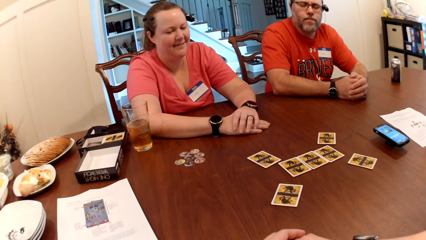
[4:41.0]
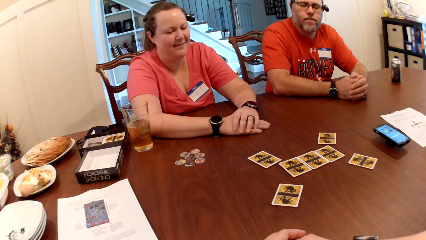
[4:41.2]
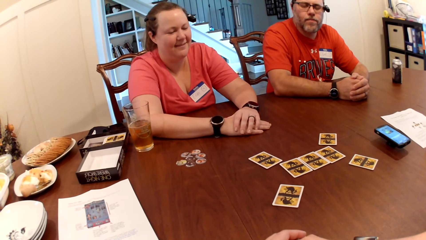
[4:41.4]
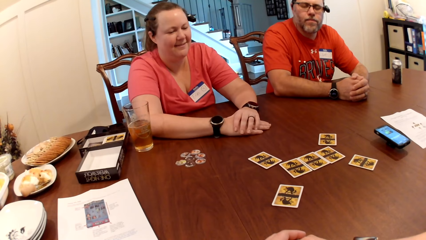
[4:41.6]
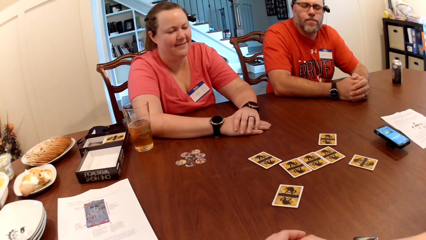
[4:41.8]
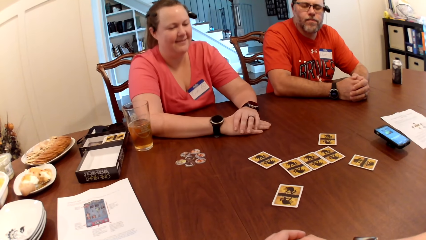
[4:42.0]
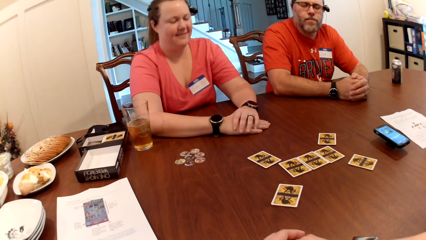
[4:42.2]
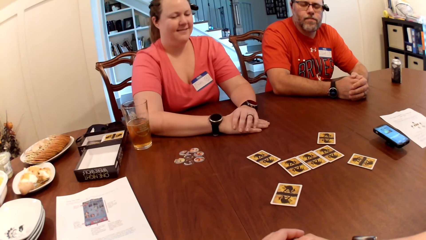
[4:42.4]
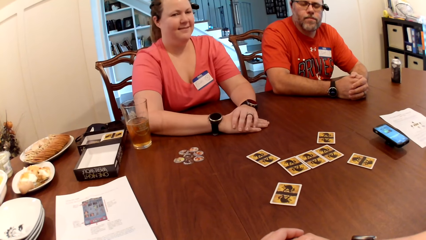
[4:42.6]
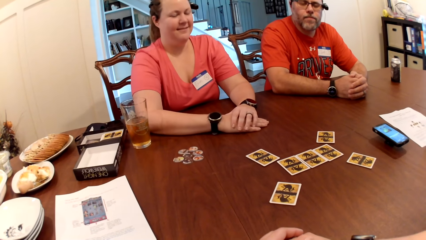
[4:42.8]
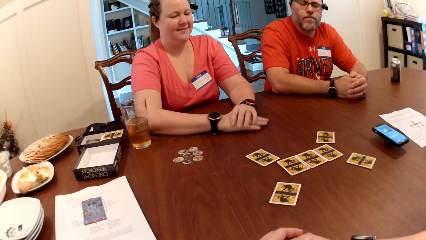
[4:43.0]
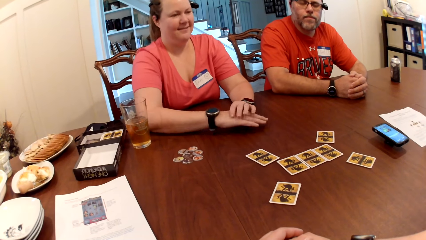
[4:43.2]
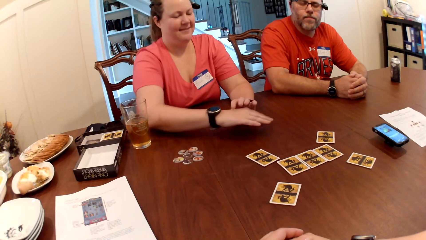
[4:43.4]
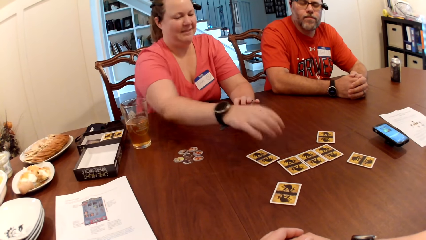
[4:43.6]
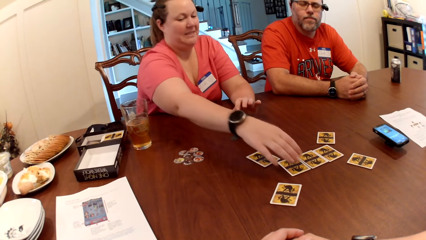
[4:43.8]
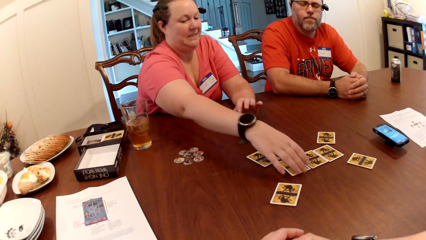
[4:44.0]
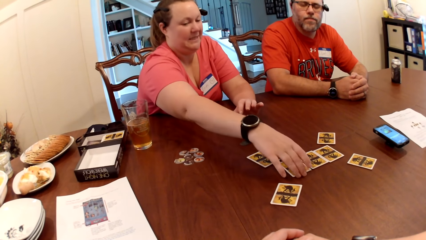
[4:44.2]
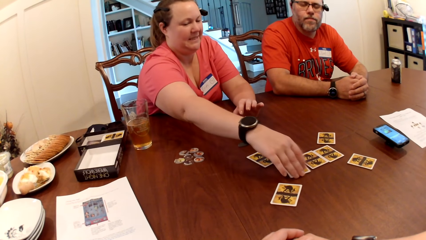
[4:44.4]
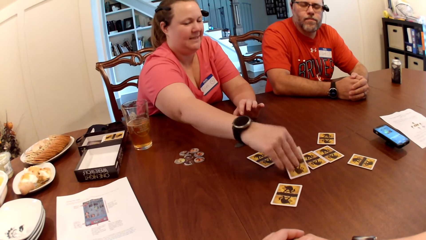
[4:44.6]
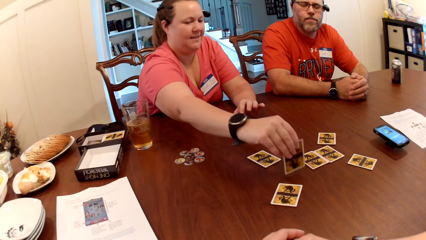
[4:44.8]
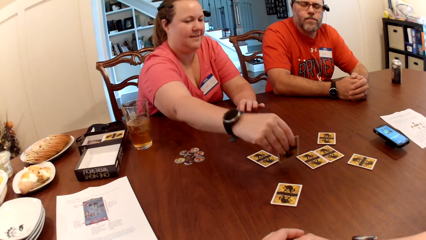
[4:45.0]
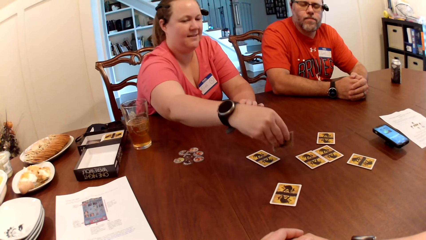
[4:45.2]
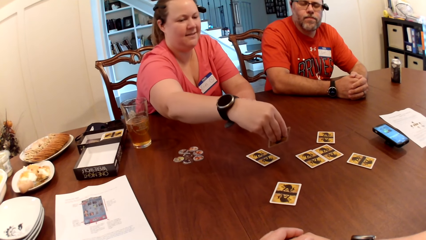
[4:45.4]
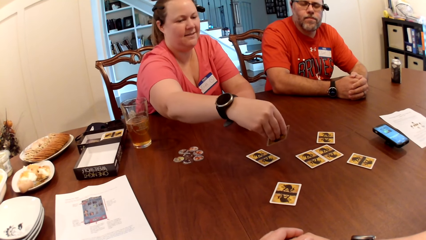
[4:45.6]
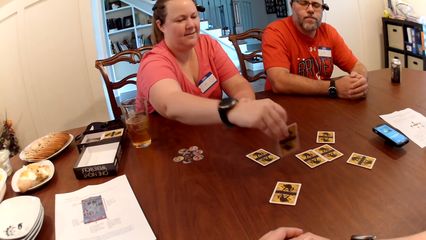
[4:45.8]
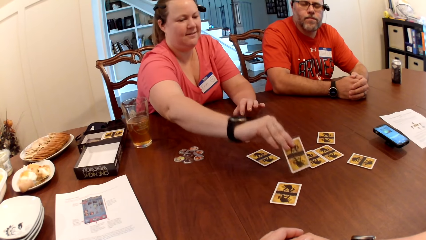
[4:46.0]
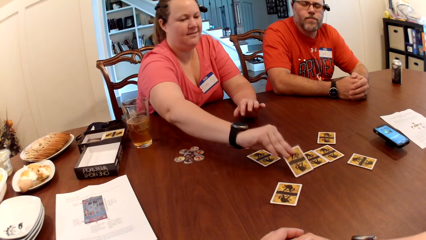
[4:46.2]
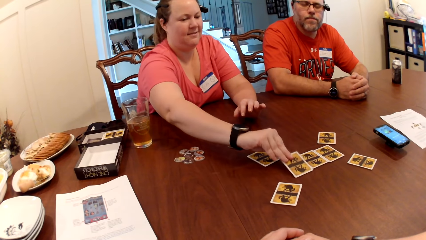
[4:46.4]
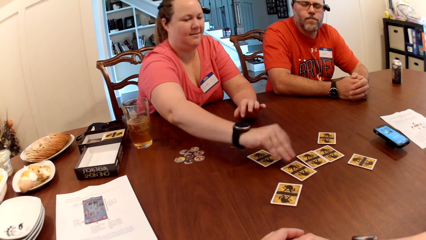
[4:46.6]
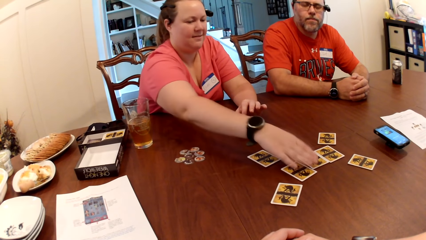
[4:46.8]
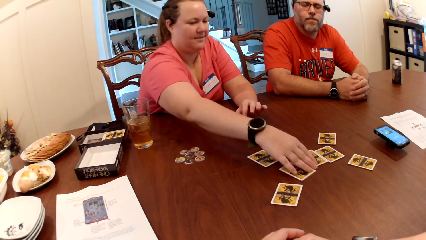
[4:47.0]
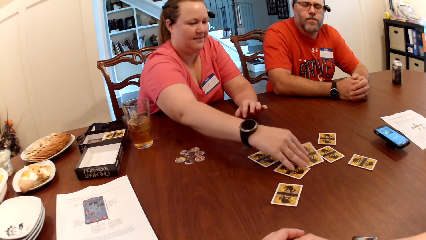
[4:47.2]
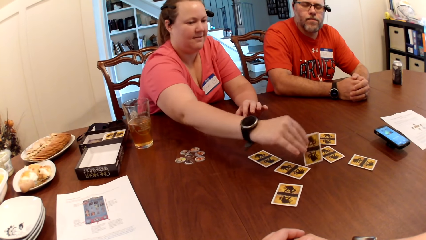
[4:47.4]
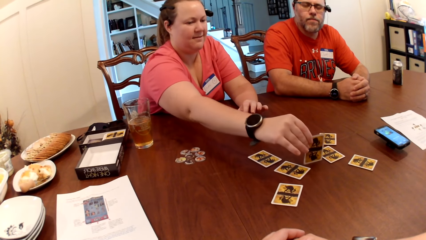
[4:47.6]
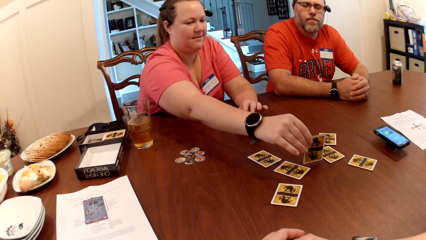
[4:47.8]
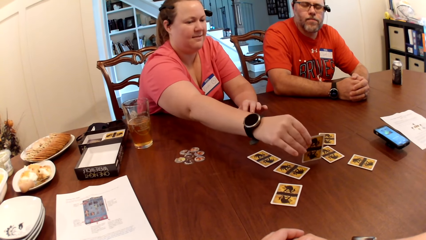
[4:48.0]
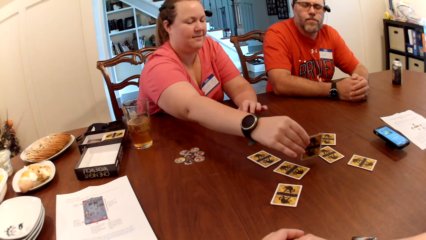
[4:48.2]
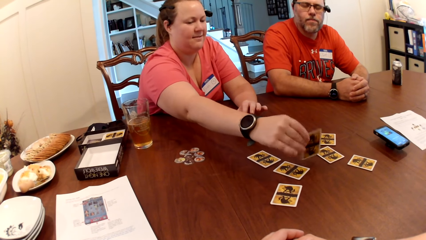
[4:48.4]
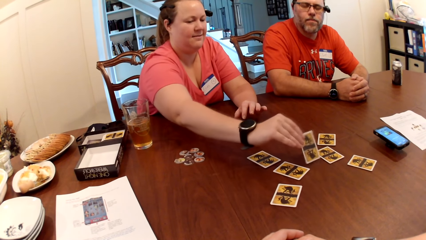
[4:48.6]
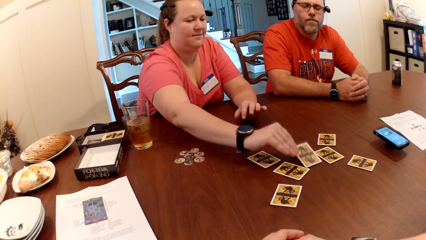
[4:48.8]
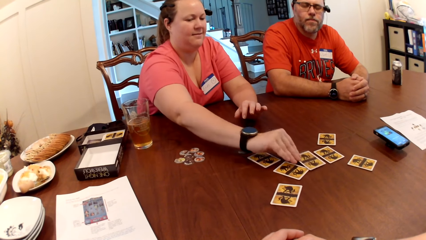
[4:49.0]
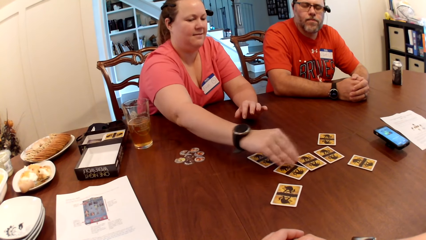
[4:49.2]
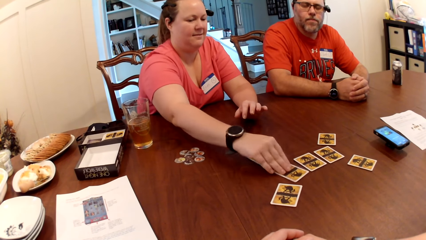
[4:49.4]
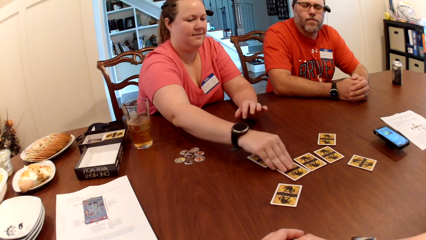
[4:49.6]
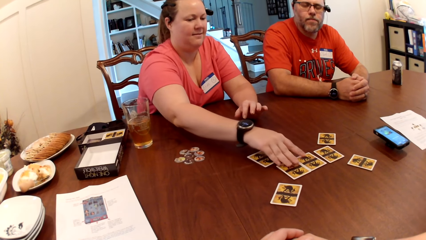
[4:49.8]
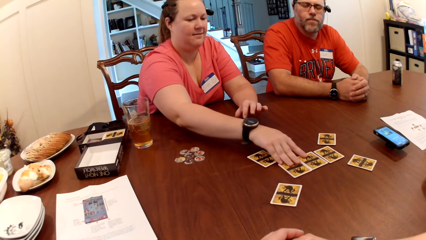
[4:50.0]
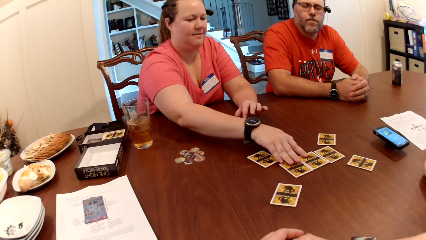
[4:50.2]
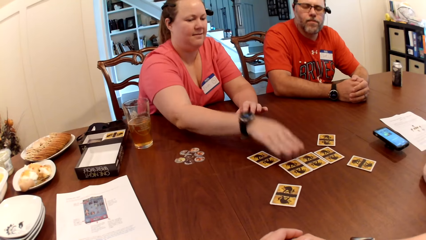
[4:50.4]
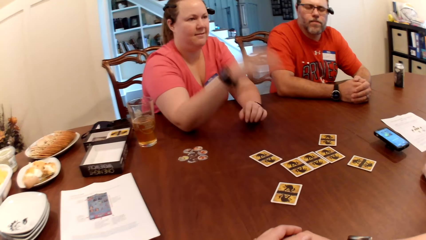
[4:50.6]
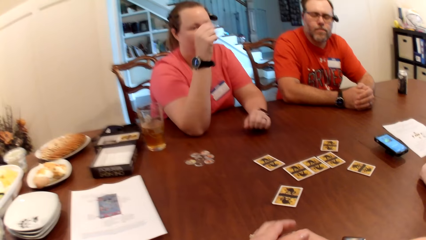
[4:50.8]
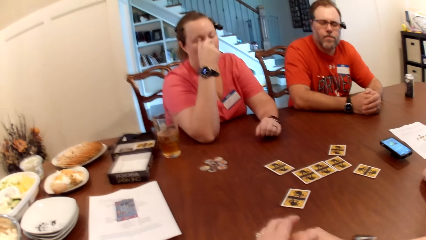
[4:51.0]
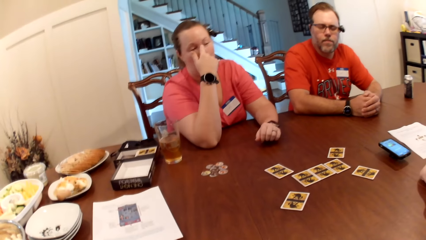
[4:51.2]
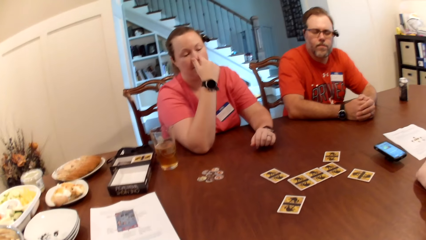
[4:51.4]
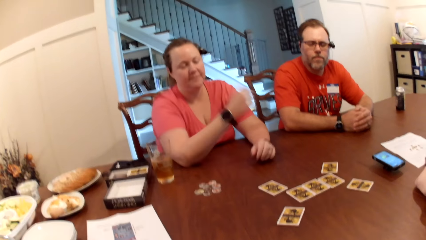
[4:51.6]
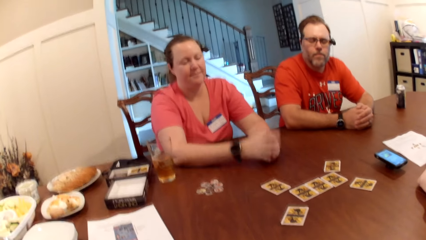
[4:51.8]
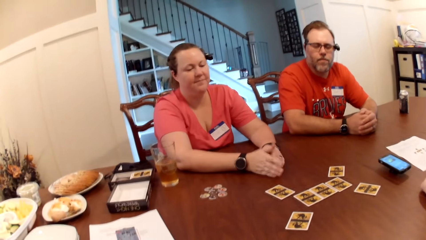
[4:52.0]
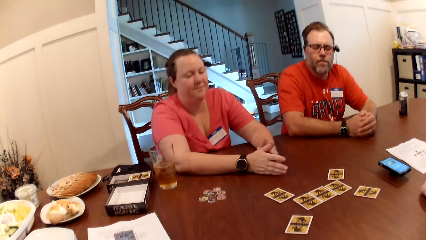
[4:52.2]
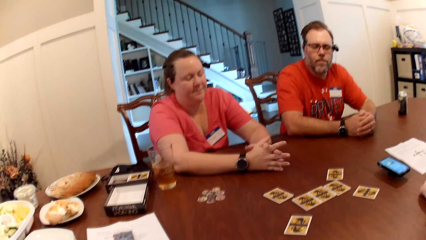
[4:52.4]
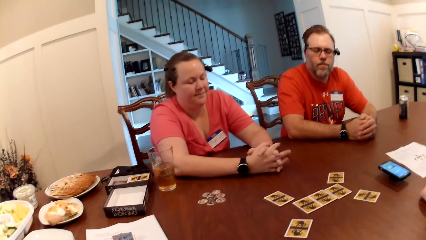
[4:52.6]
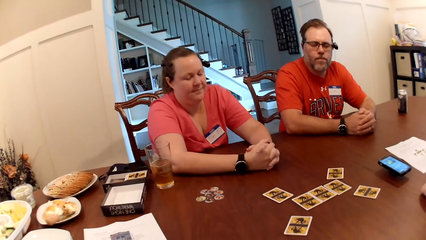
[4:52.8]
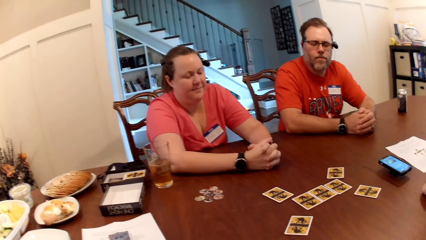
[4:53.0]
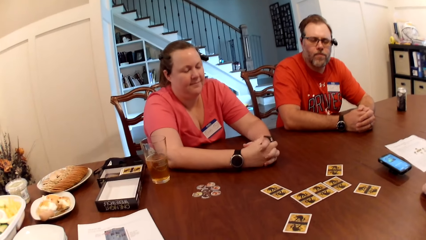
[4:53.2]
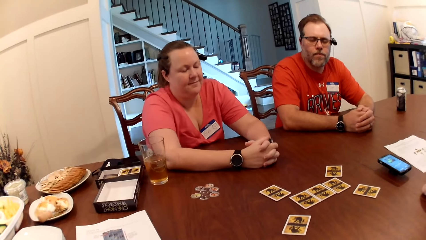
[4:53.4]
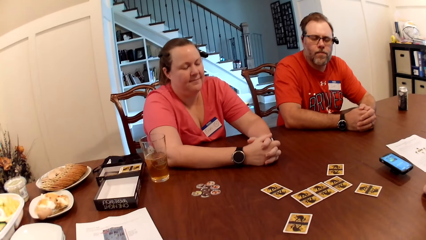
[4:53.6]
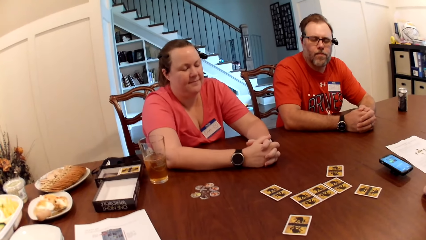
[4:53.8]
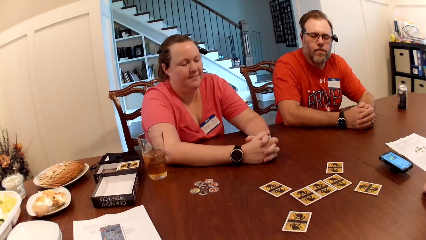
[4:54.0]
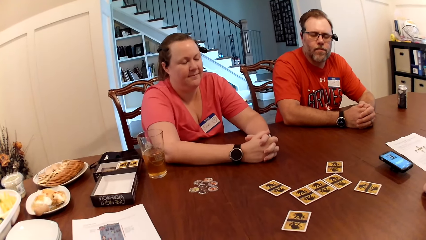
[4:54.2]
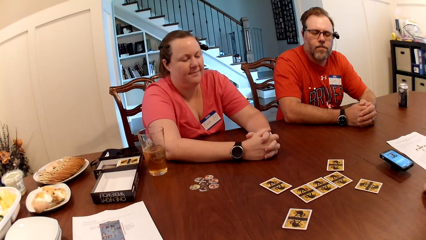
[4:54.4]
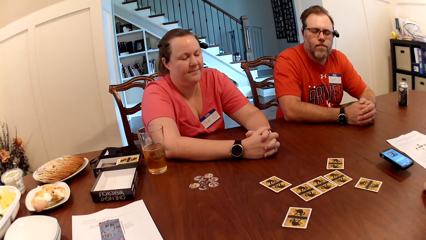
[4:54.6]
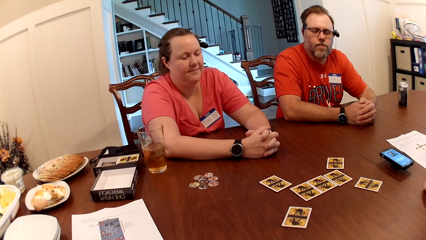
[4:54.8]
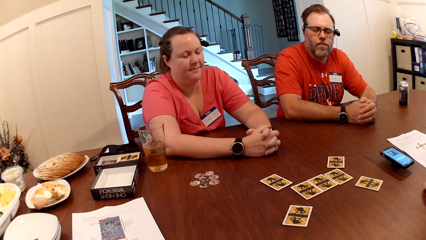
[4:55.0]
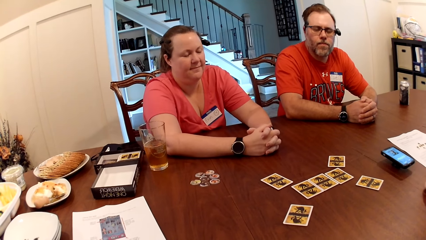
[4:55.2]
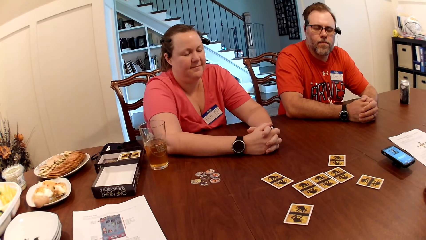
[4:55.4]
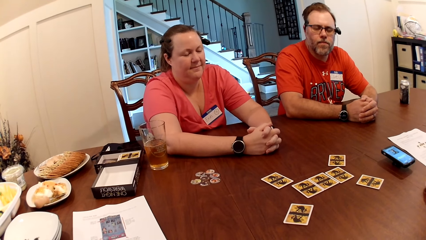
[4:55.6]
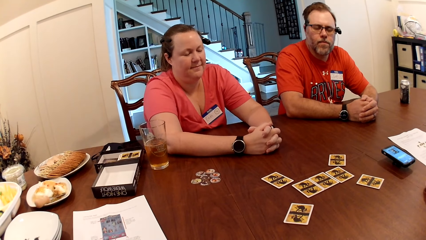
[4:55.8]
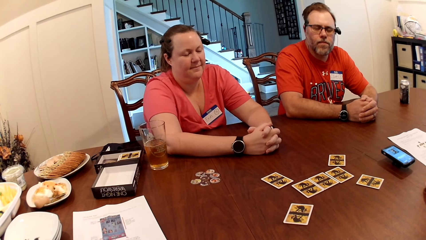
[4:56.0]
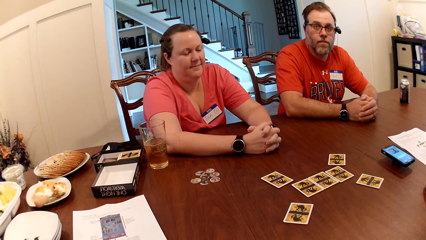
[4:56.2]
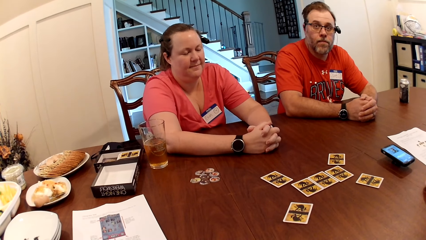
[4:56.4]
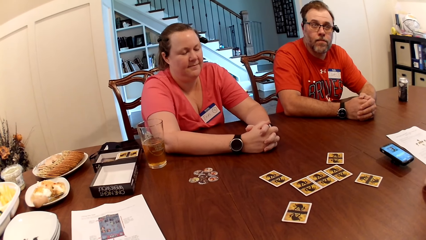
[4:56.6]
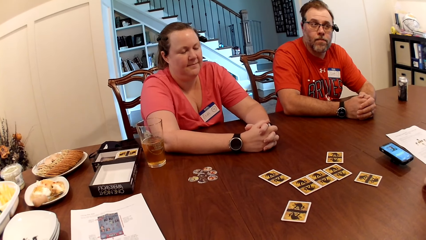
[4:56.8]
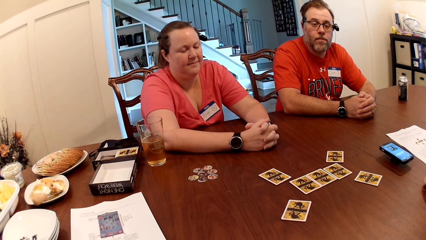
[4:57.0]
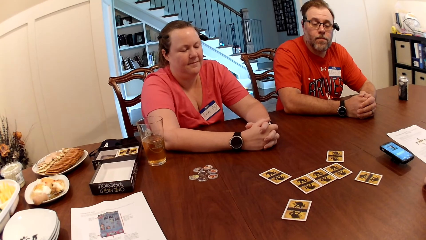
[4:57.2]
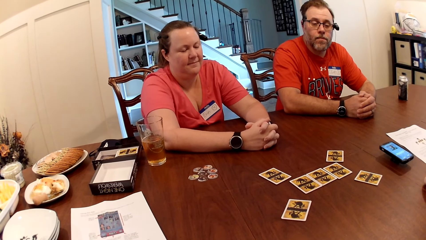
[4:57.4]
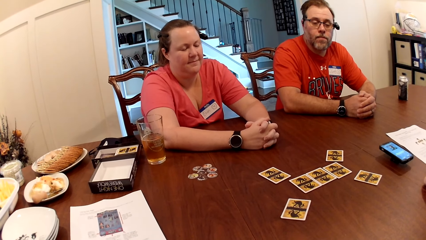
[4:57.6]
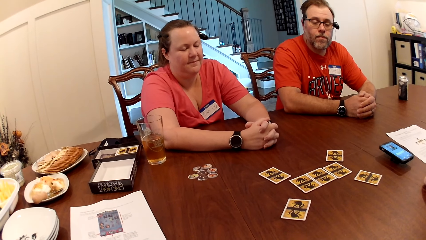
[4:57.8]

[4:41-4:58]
The woman opens her eyes and picks the card from the table with her right hand. A person turns the cards. Another woman places the card on the table with her right hand, picks the card from the table with her right hand, and lifts the card up. The other woman places the card on the table with her right hand, adjusts the cards on the table with her right hand, and removes the hand on the cards. The other woman touches her face with her right hand and places her right hand on the table.
